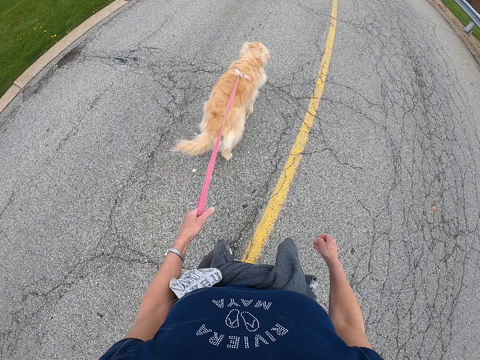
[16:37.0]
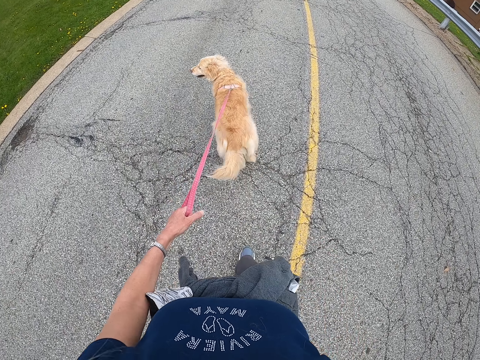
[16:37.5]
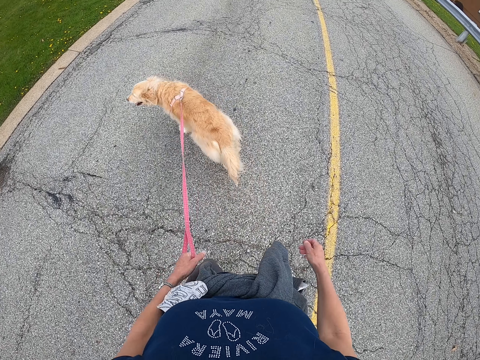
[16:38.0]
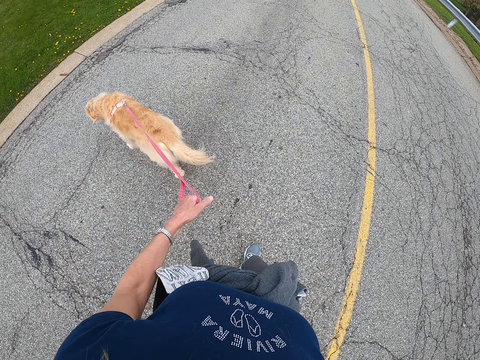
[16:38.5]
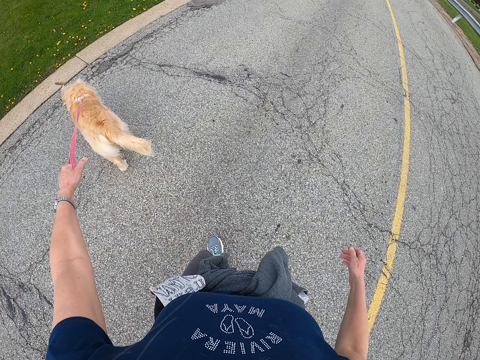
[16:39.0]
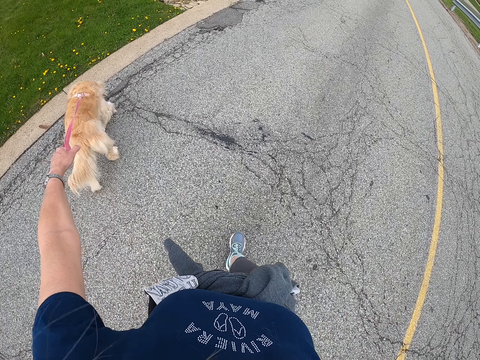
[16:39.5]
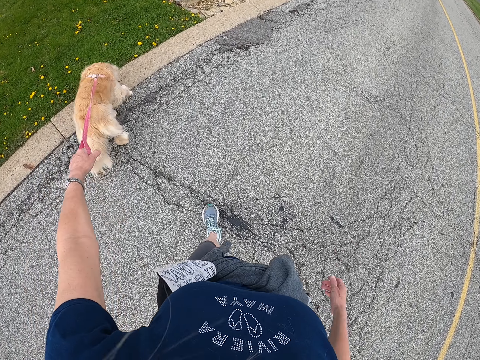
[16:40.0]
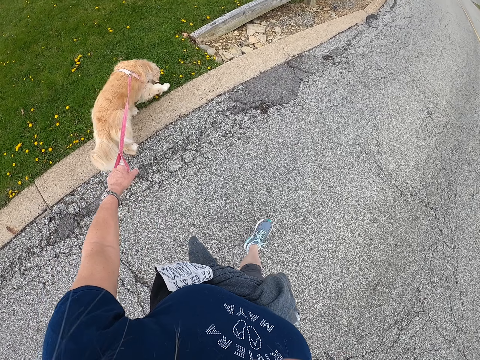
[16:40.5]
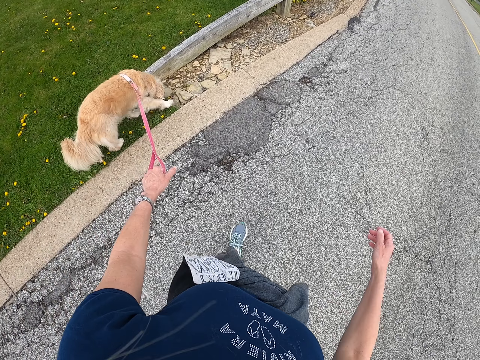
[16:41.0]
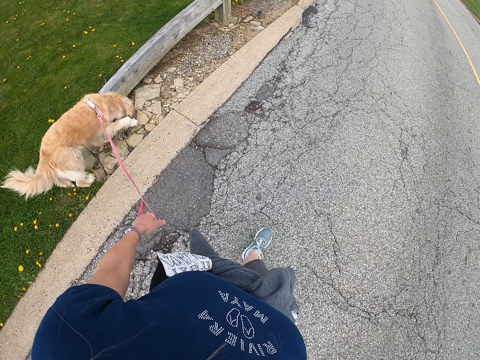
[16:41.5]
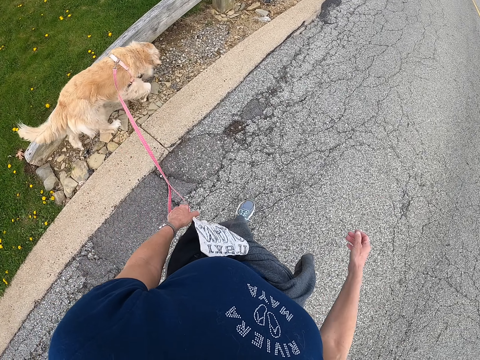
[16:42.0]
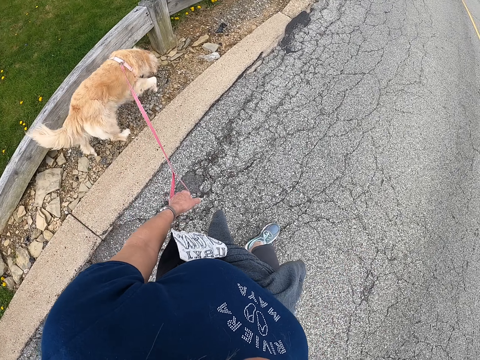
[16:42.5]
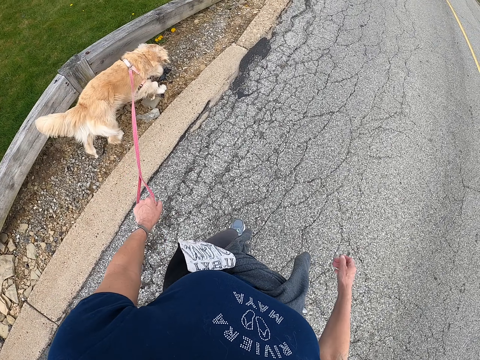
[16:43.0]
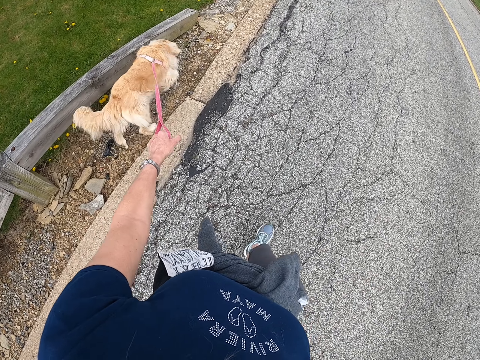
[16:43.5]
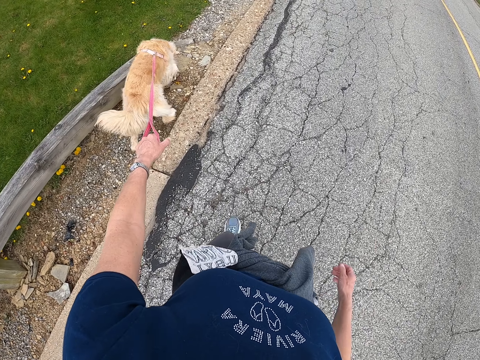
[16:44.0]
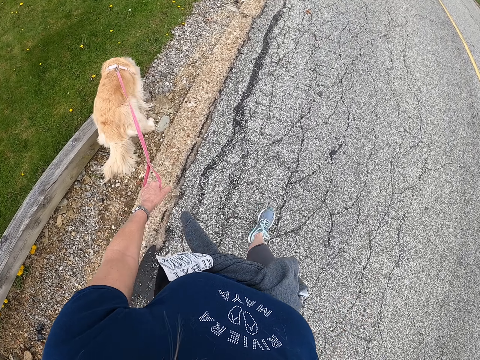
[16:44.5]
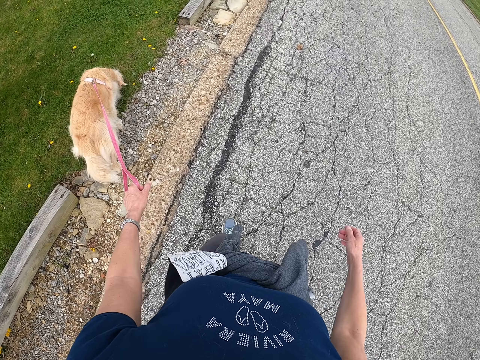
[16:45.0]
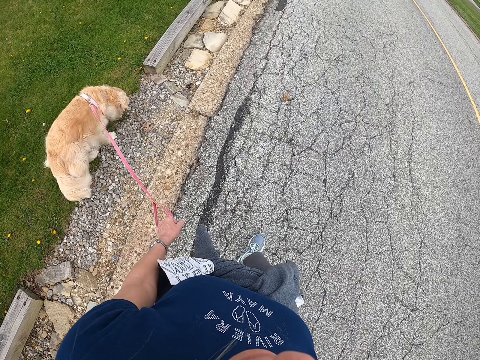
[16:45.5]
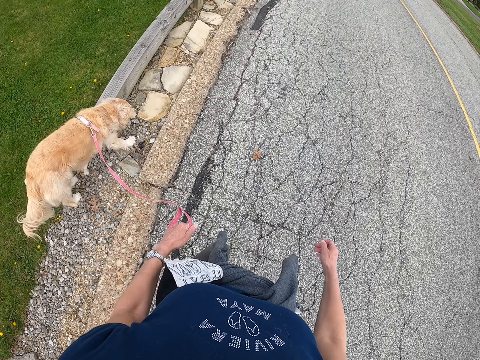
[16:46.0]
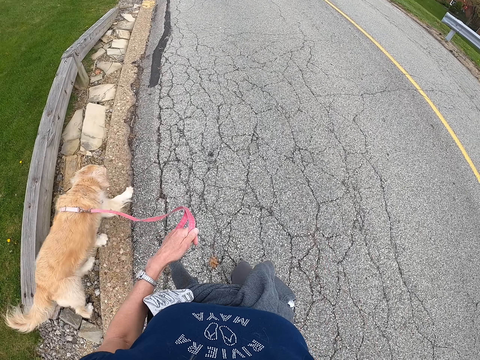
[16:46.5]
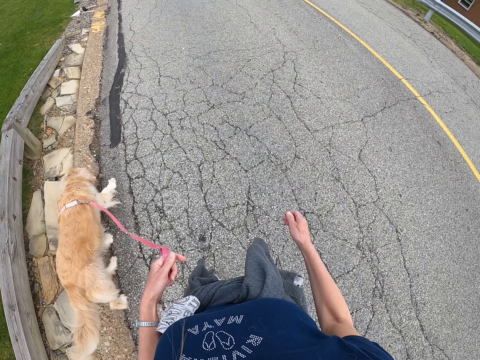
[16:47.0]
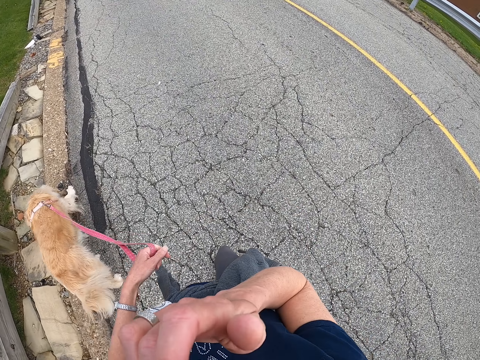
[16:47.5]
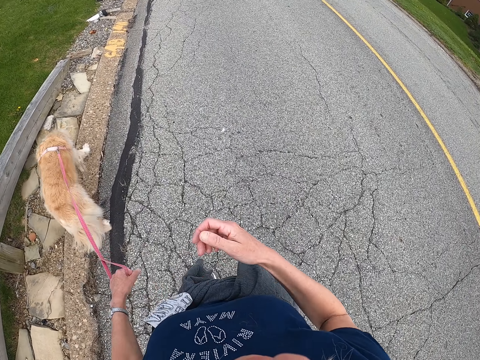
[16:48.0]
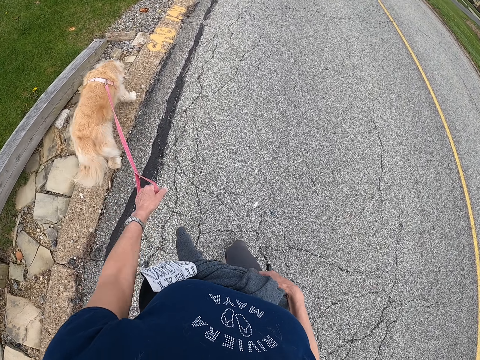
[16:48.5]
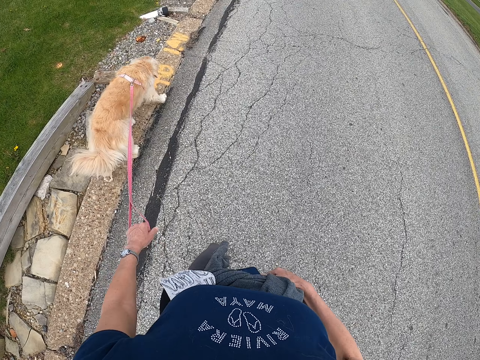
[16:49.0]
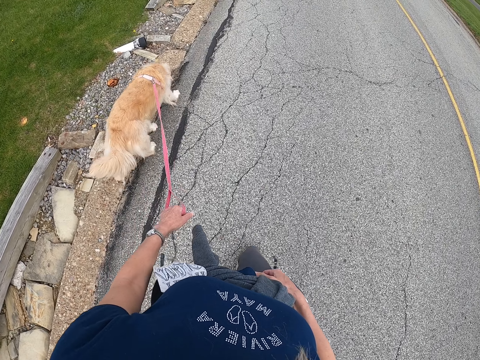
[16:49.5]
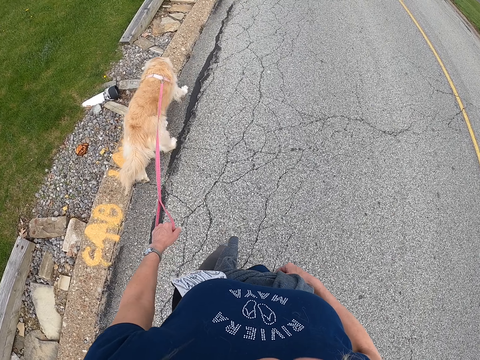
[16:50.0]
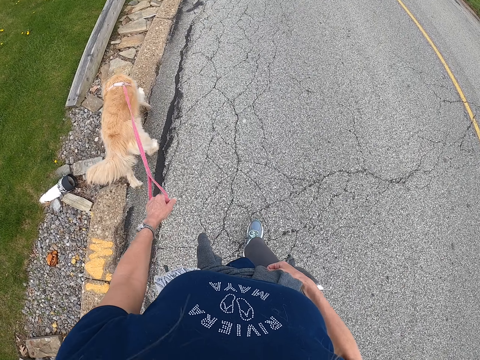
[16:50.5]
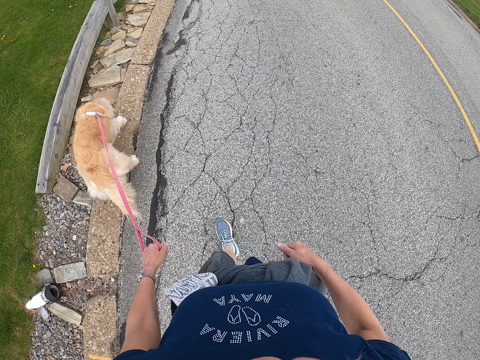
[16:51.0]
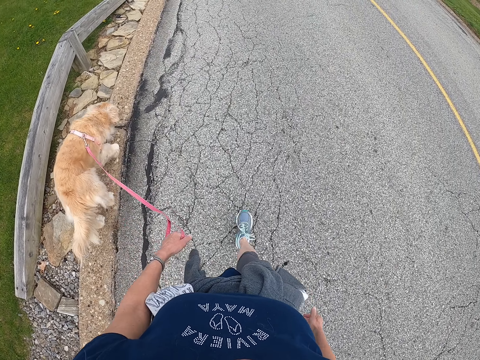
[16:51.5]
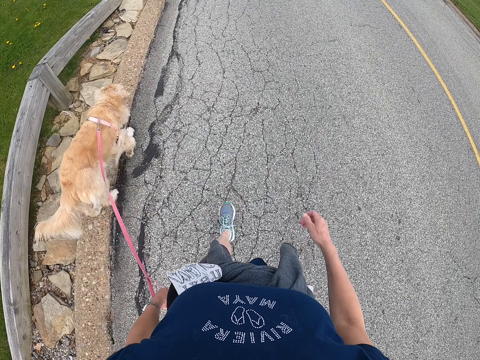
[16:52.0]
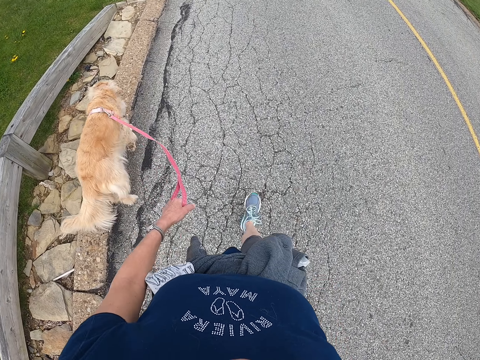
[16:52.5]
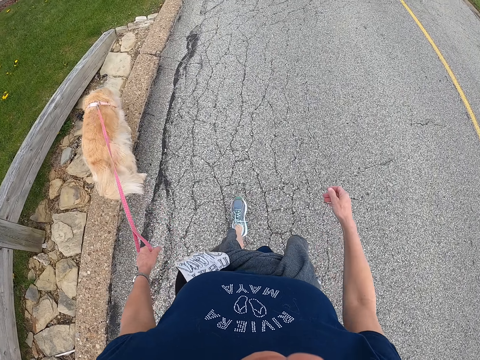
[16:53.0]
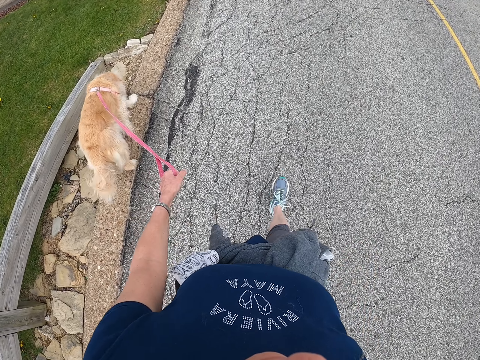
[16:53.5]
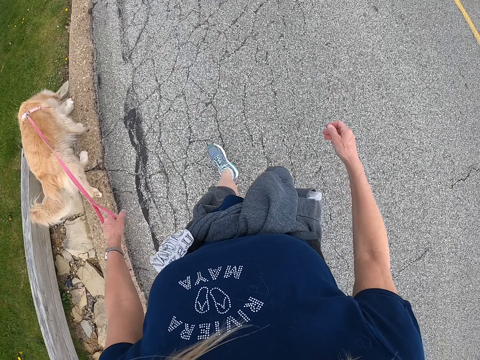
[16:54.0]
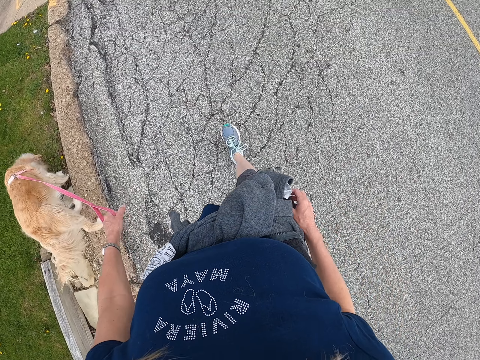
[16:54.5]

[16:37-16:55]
The camera wearer pulls a dog rope. She walks on a road. She touches the face with the right hand. She lowers a hand. She has a hand on her waist. She walks on the road.

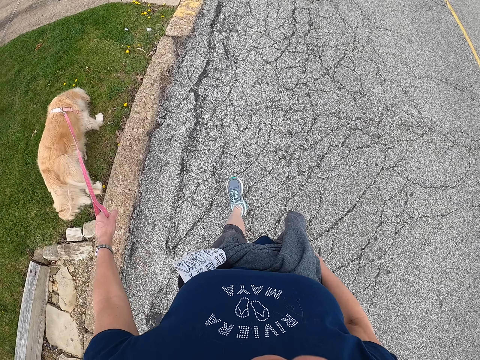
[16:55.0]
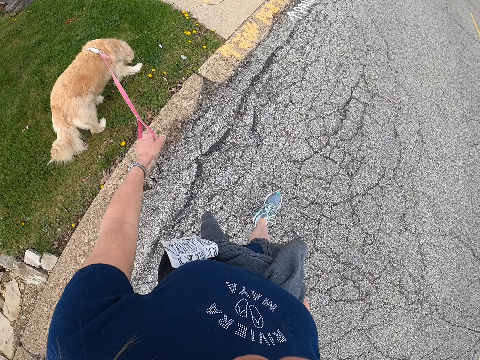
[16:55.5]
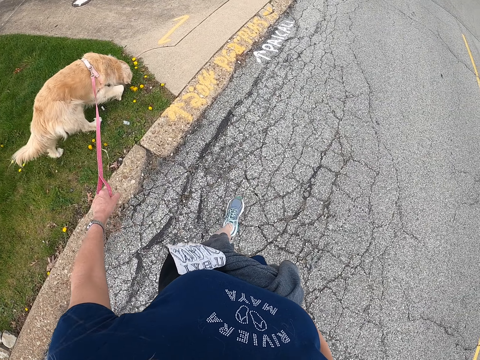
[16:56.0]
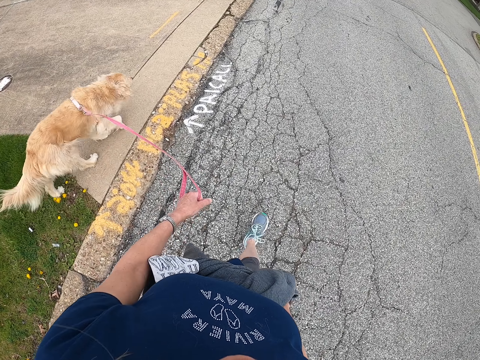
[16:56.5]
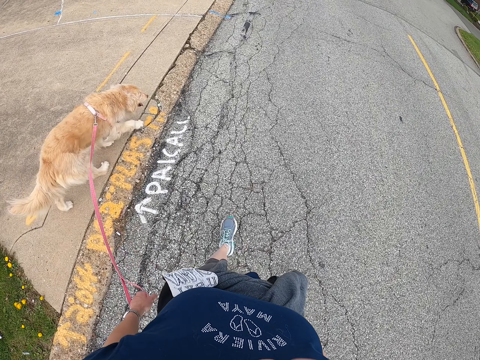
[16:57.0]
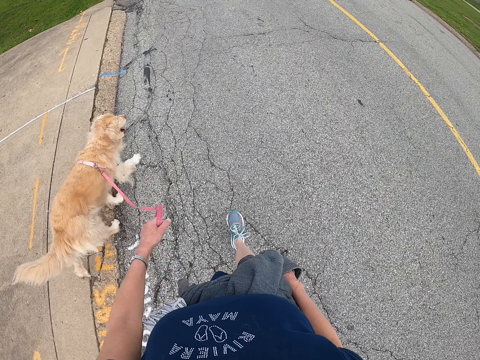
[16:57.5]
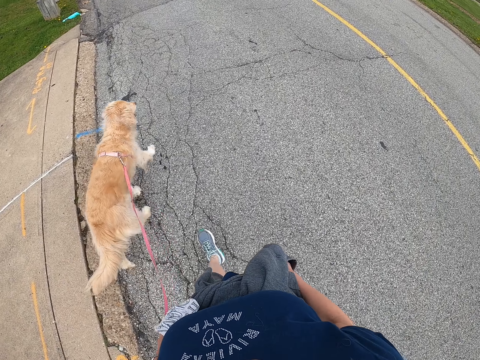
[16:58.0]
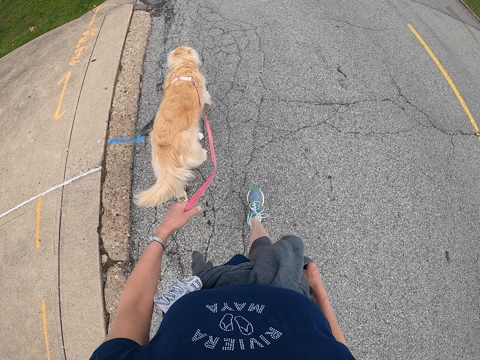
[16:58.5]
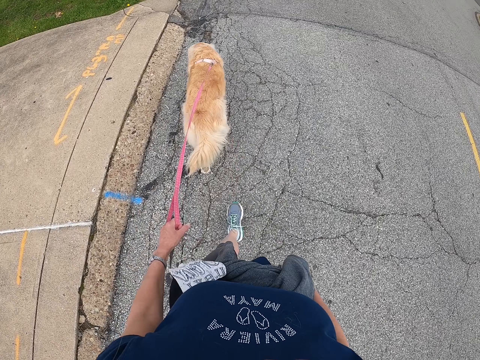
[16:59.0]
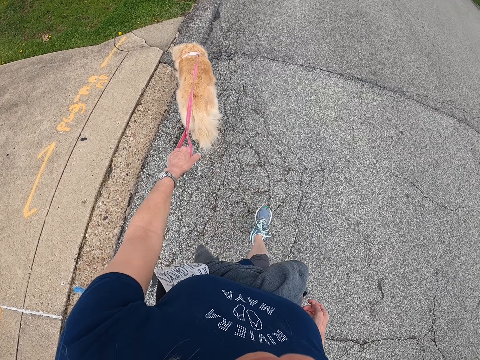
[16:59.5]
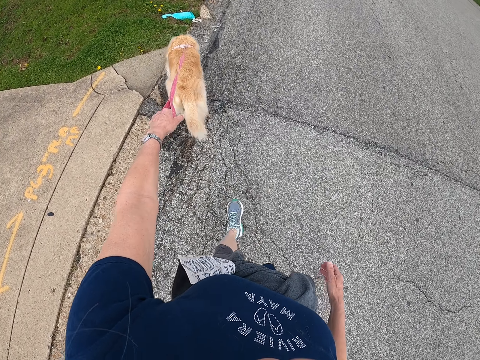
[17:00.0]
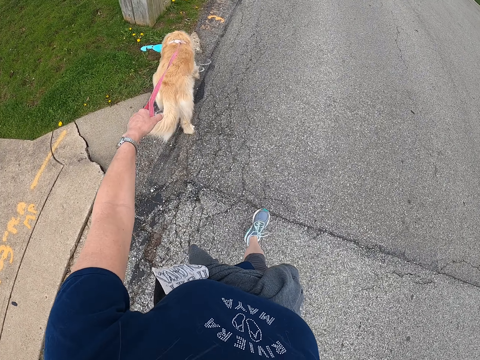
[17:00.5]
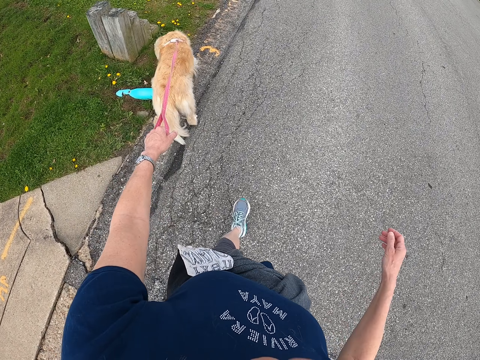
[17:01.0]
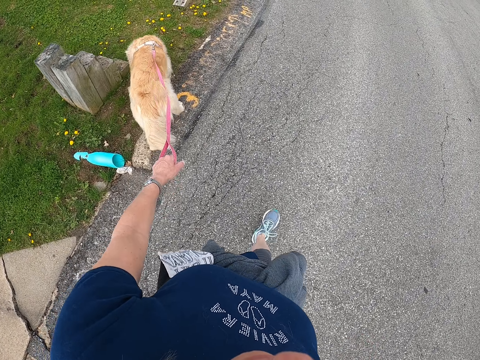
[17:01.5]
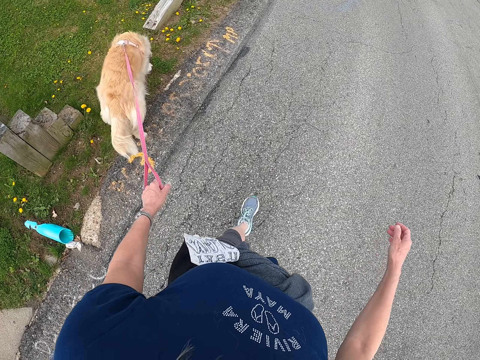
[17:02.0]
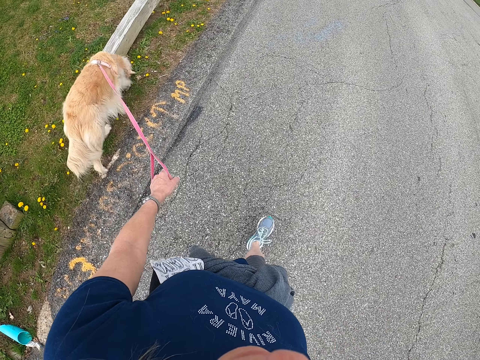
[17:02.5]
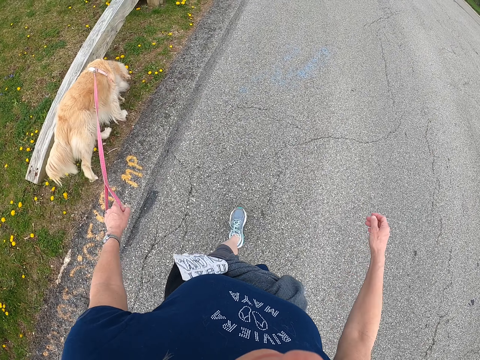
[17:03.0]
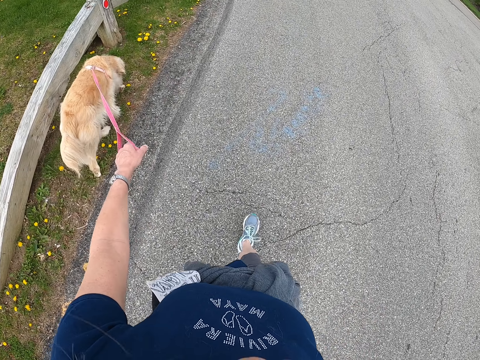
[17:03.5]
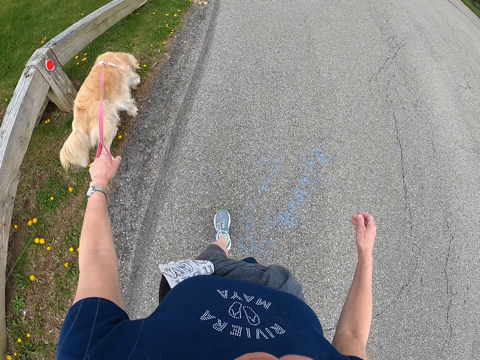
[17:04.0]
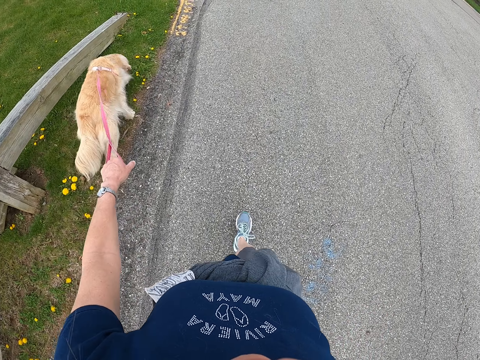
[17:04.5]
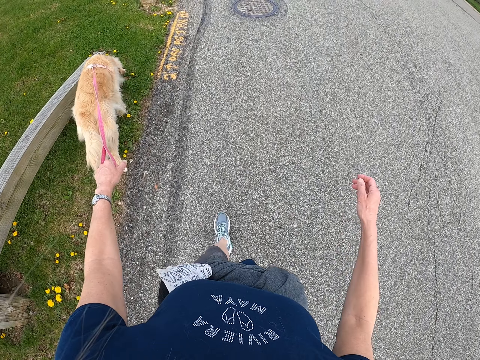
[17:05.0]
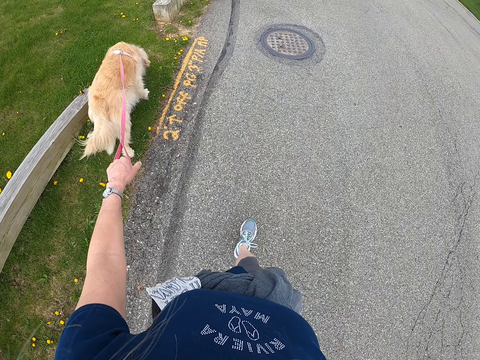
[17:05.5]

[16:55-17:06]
The camera wearer puts a hand in her pocket. She removes the hand from her pocket. She walks on a road.
